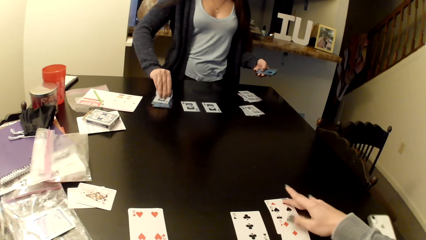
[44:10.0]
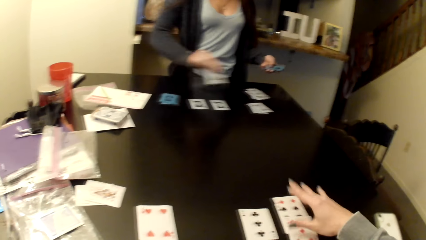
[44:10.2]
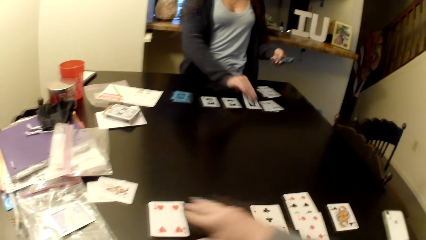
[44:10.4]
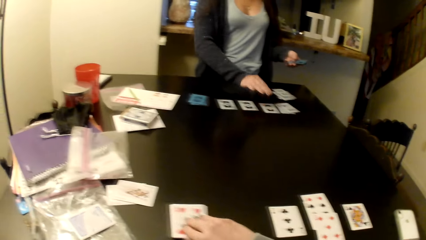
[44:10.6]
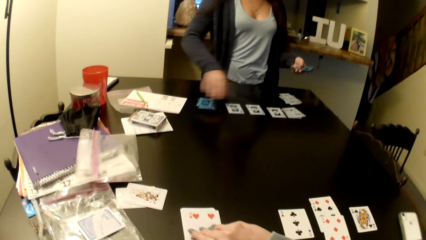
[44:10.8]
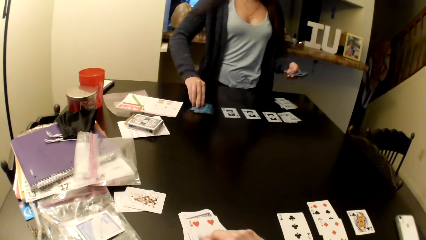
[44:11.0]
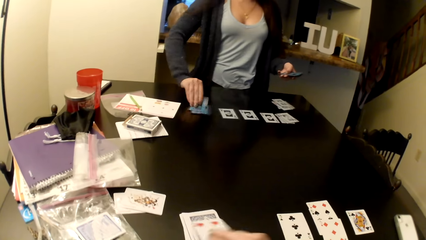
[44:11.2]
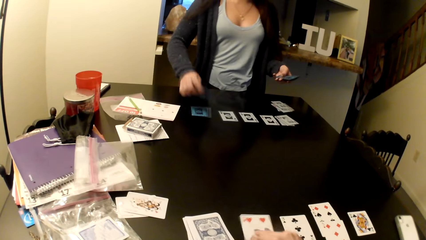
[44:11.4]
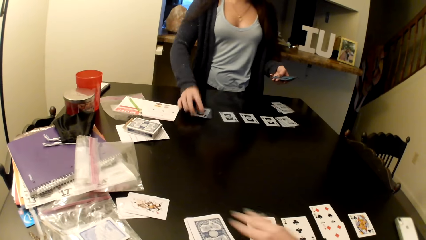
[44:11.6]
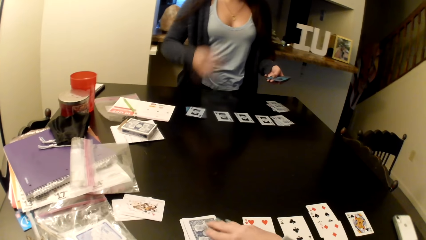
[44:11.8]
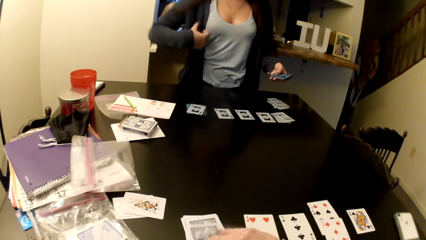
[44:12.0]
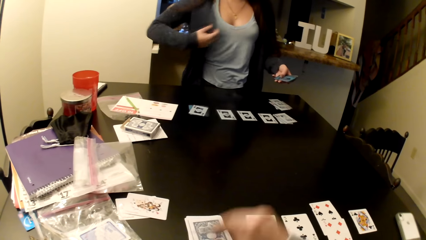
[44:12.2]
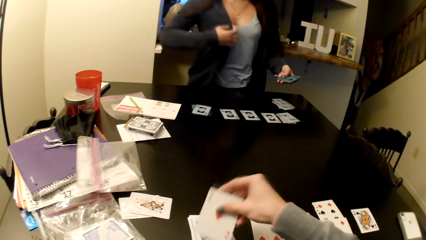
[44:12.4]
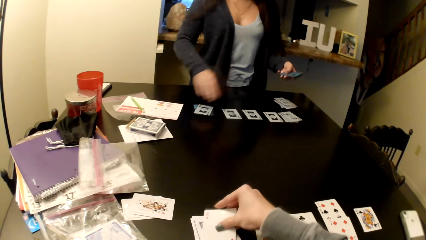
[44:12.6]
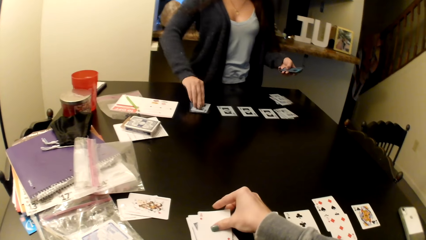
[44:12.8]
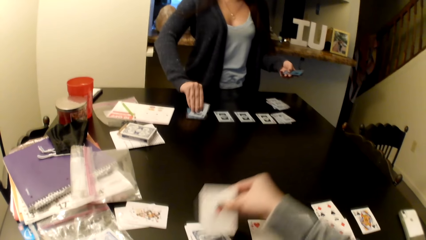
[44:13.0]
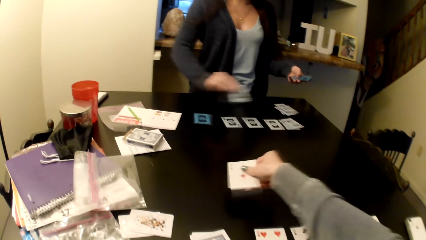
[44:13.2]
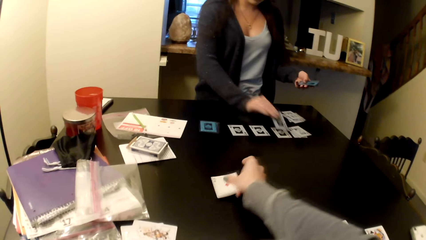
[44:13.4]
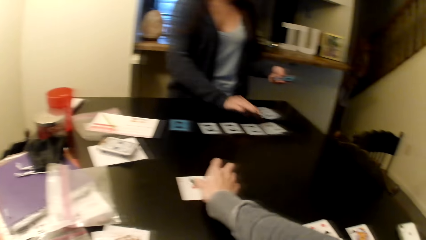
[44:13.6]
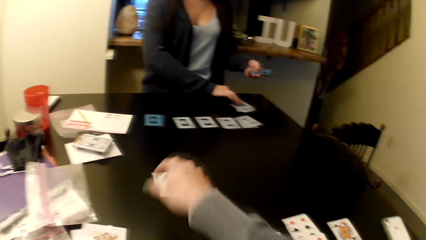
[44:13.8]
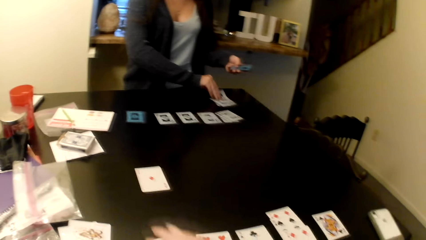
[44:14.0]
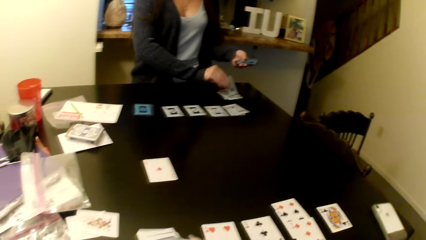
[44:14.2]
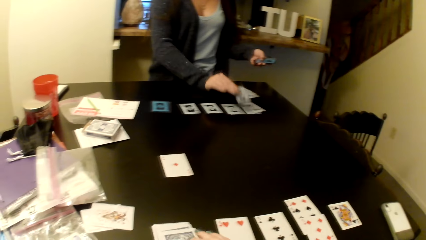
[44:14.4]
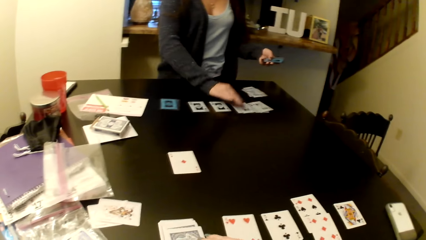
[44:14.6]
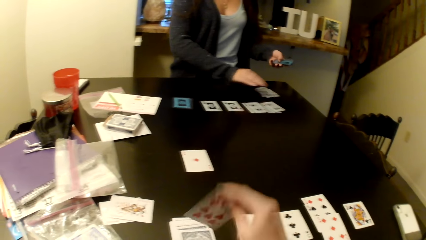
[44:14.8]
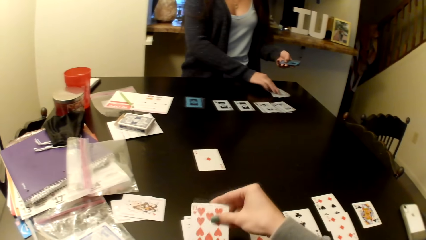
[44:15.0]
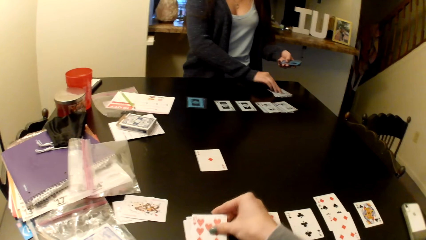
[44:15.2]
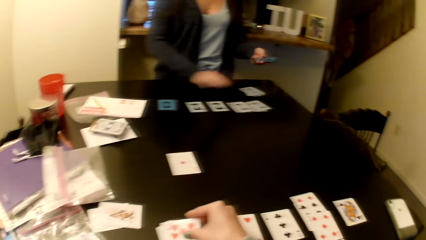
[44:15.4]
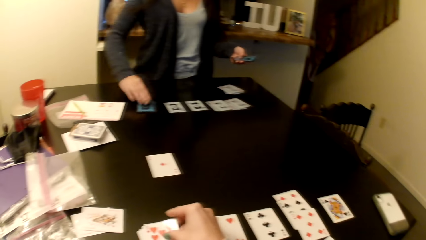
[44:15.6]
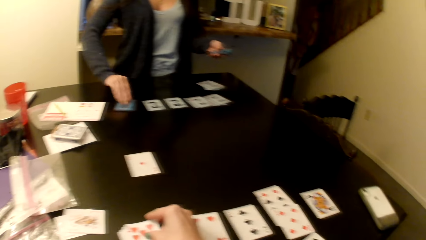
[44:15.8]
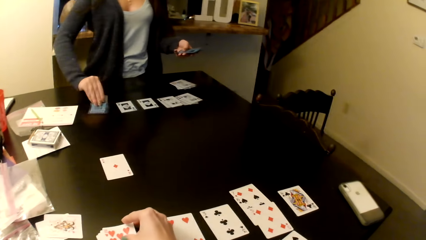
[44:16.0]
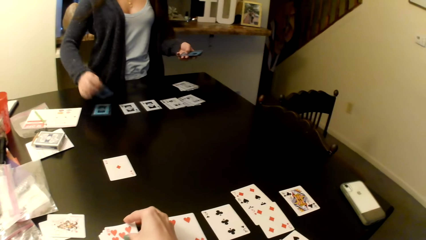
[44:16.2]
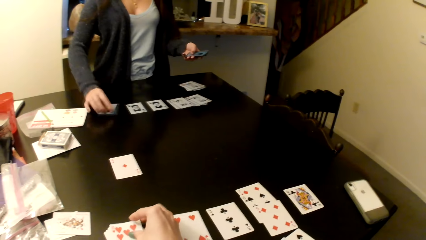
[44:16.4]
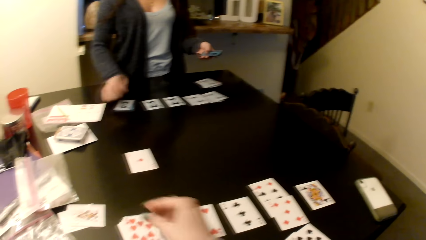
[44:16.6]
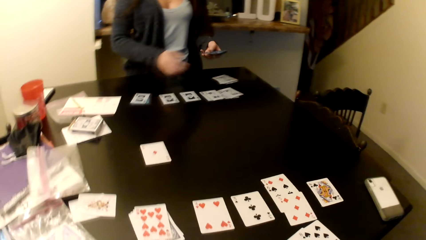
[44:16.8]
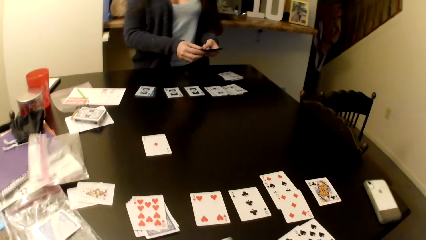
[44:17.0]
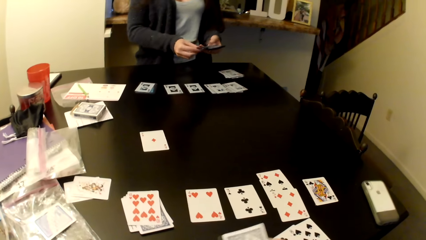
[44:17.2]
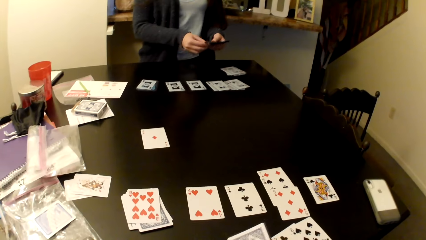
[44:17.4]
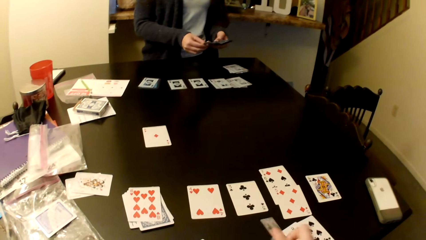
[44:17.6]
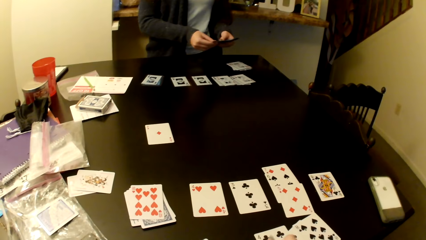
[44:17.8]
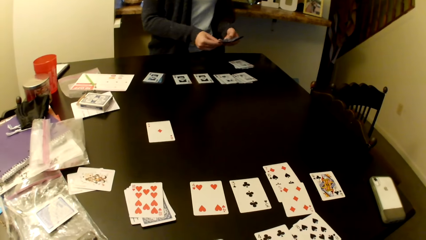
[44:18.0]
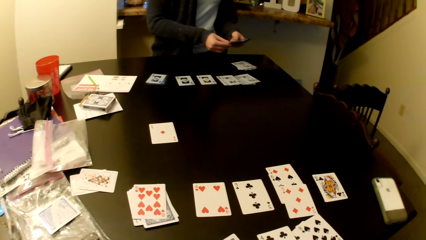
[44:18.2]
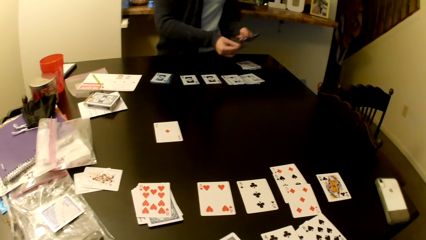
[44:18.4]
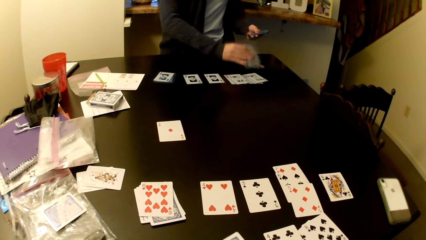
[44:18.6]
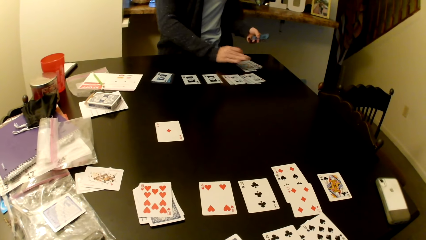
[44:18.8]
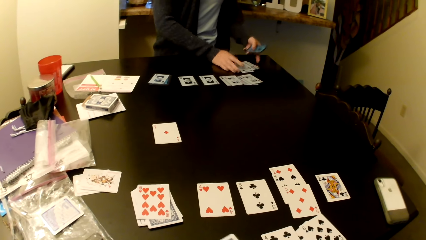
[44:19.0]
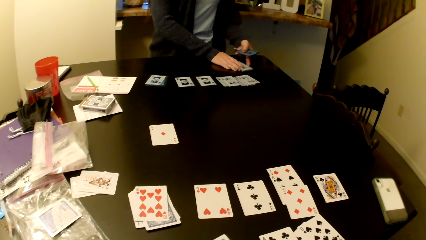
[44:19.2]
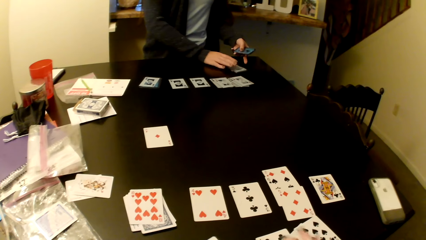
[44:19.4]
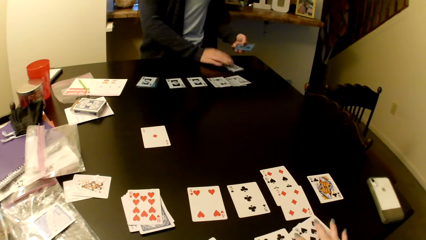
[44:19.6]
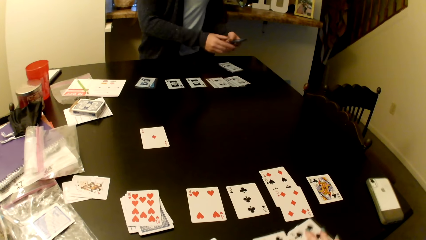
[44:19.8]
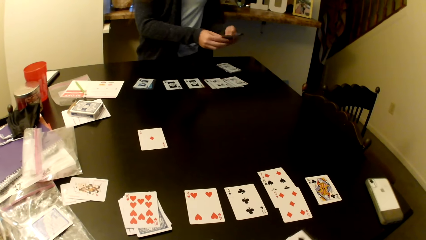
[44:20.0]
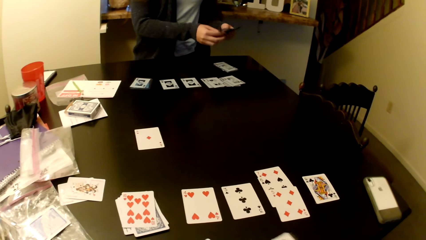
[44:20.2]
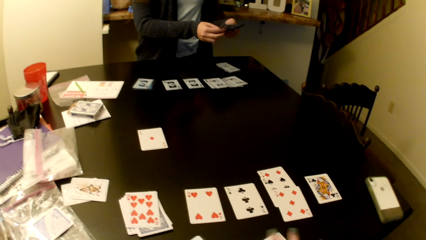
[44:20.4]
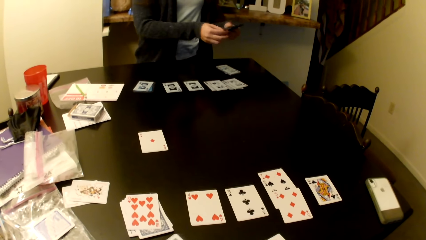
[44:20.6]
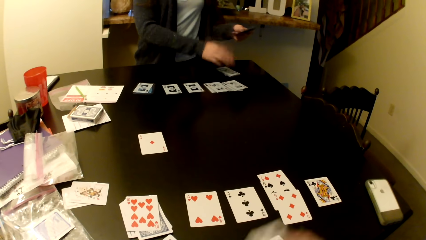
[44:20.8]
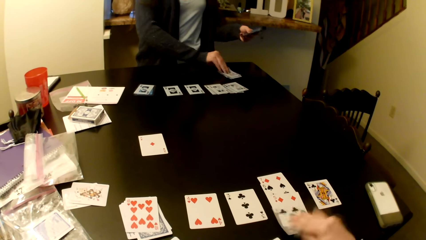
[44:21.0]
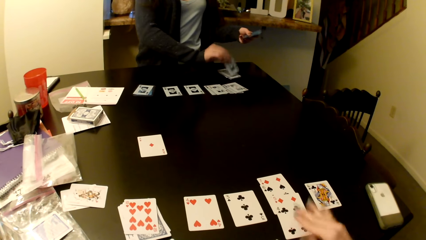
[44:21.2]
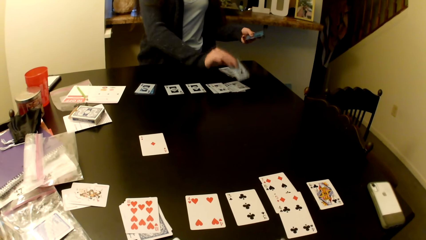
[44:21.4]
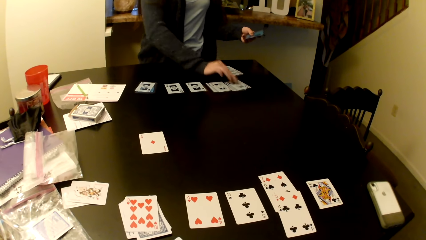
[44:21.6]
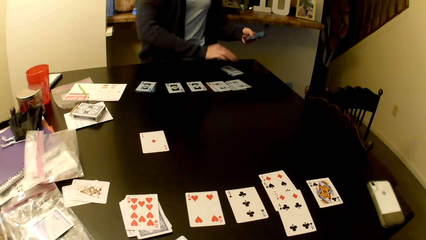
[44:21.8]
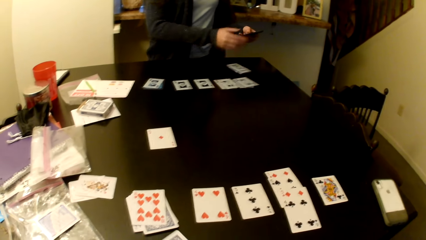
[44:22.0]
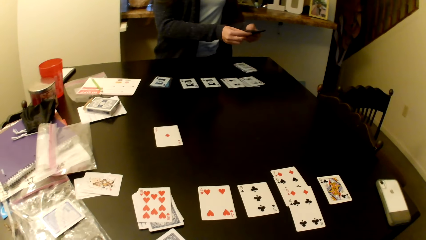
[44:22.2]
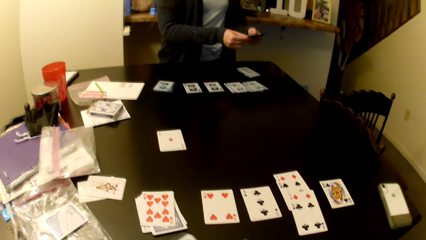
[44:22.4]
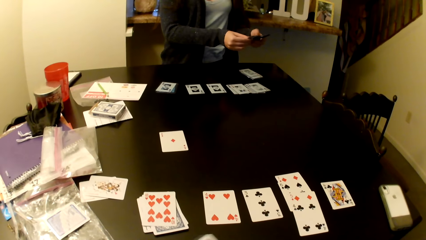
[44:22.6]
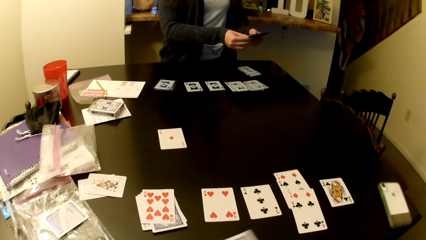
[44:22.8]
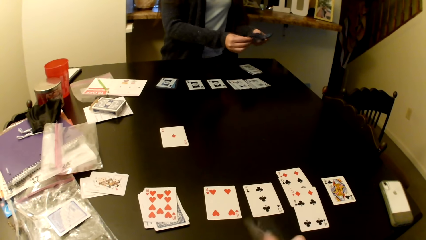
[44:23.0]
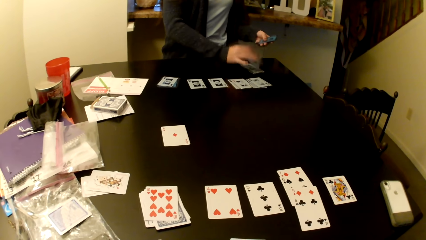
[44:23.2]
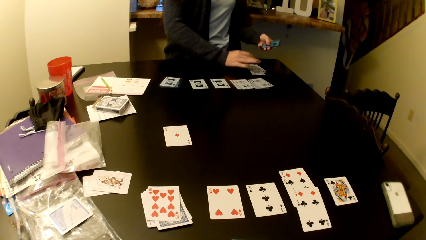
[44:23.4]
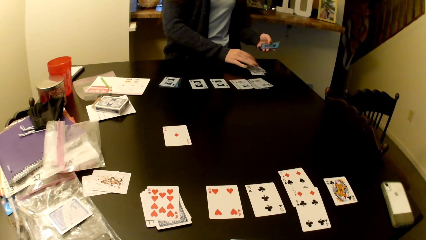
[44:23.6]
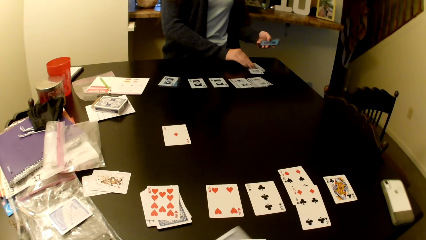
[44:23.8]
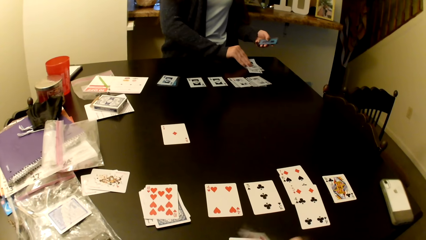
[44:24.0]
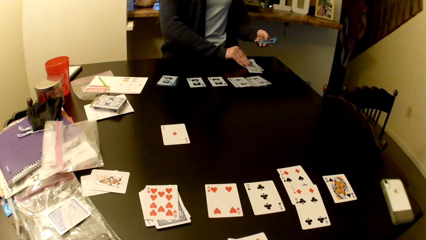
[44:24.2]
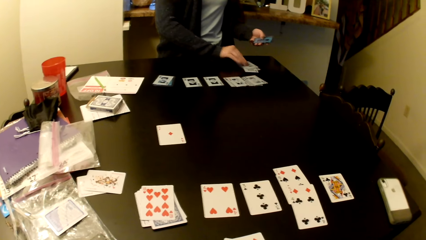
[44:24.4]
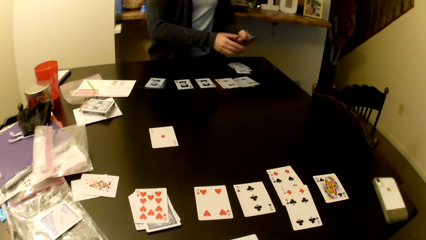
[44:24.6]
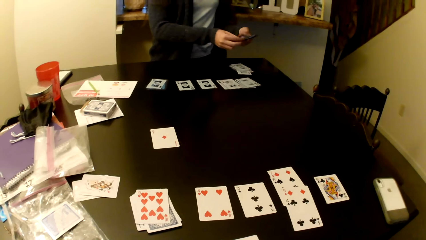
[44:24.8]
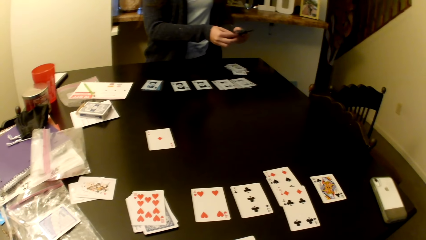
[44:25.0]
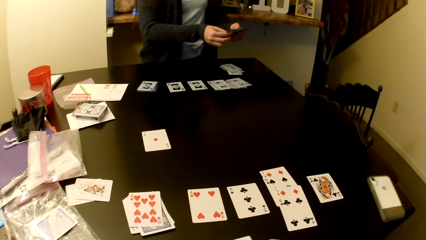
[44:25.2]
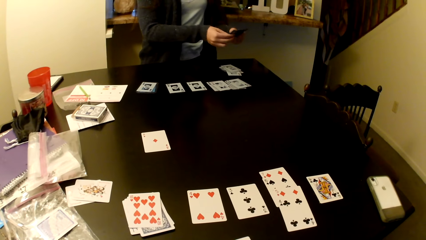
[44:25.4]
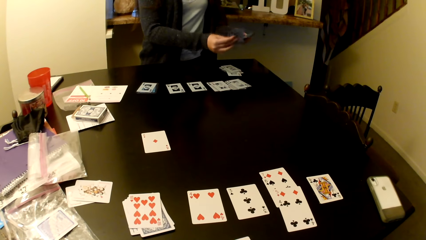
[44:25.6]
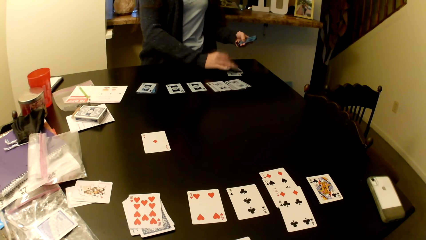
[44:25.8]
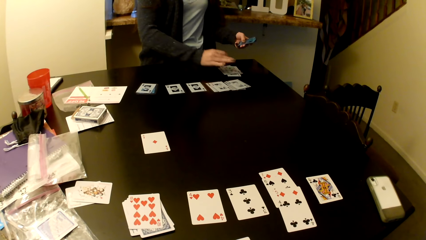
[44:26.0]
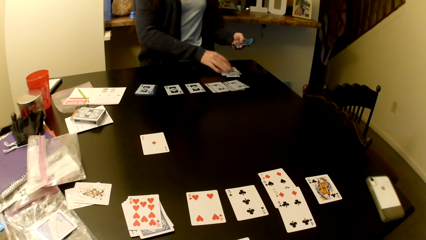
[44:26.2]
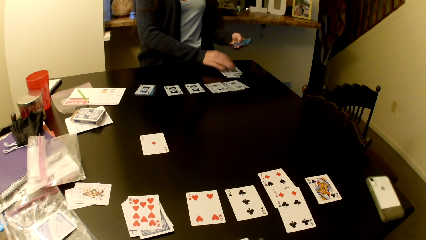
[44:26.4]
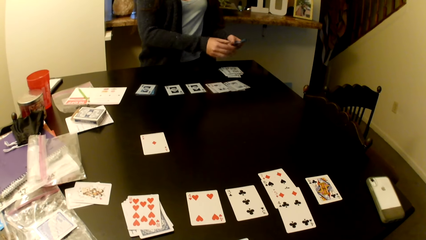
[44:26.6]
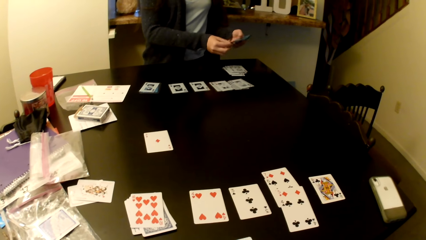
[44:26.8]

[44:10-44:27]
The camera wearer turns the card. They put the card on the table. They put the card on the table again.
